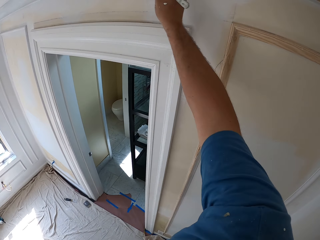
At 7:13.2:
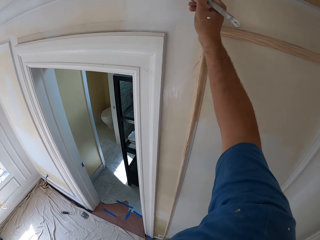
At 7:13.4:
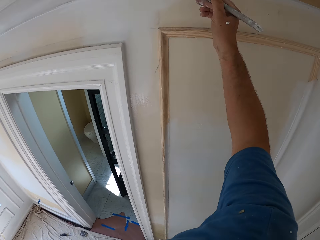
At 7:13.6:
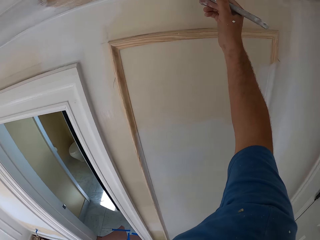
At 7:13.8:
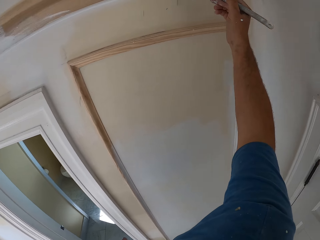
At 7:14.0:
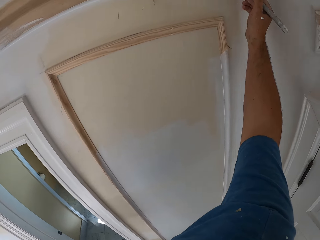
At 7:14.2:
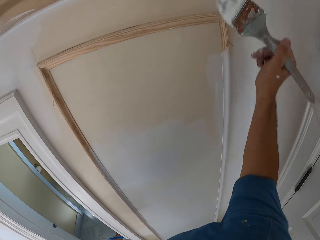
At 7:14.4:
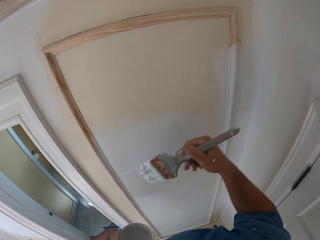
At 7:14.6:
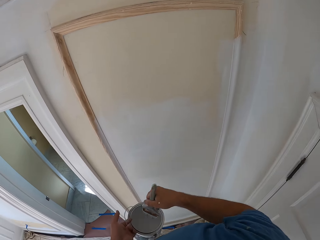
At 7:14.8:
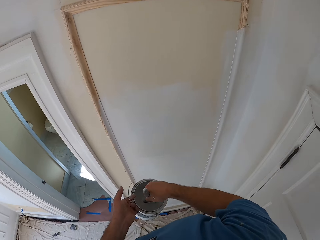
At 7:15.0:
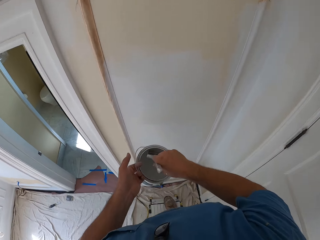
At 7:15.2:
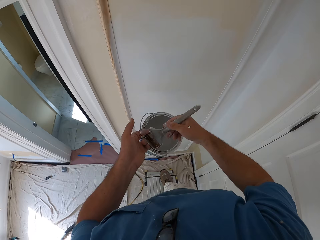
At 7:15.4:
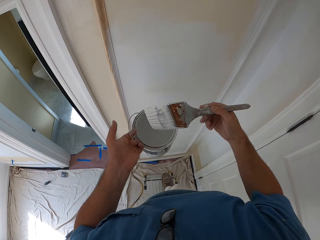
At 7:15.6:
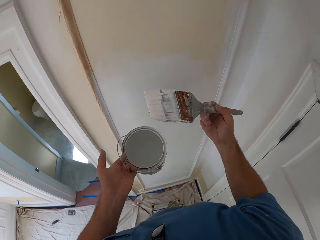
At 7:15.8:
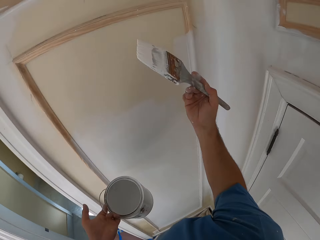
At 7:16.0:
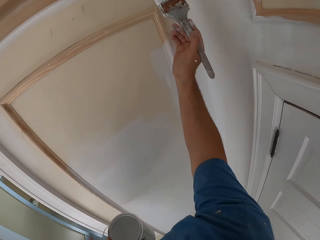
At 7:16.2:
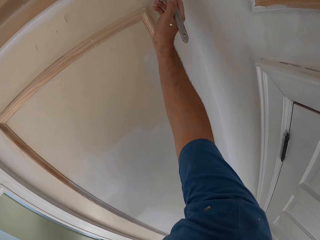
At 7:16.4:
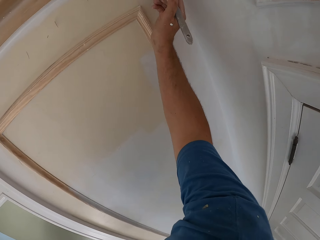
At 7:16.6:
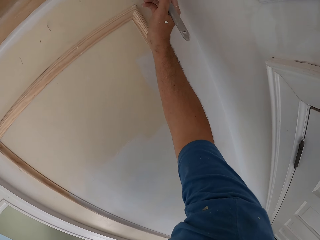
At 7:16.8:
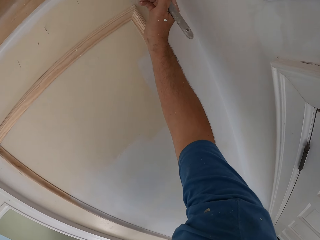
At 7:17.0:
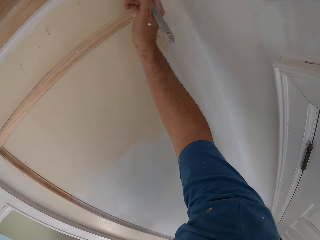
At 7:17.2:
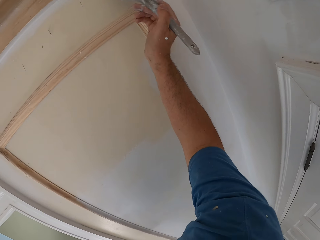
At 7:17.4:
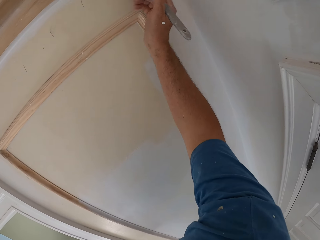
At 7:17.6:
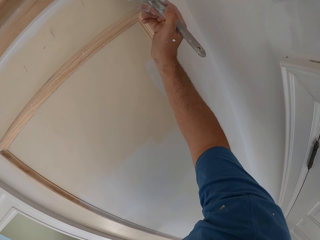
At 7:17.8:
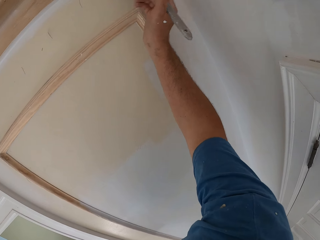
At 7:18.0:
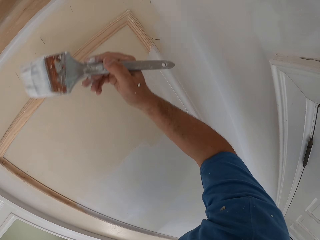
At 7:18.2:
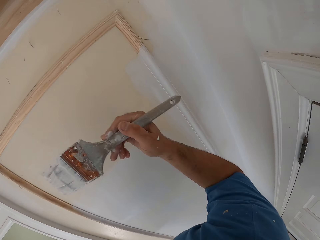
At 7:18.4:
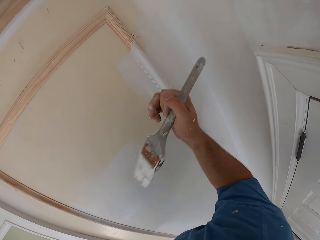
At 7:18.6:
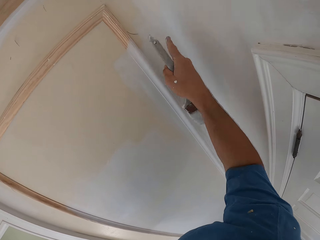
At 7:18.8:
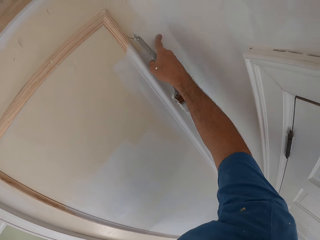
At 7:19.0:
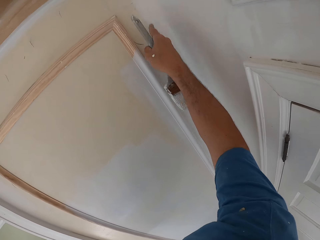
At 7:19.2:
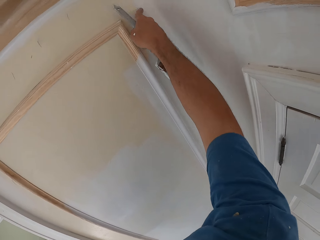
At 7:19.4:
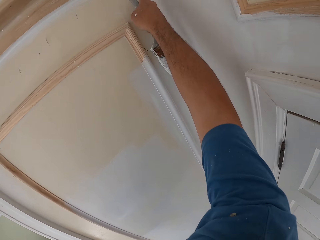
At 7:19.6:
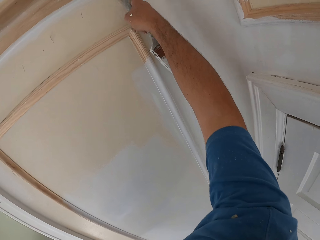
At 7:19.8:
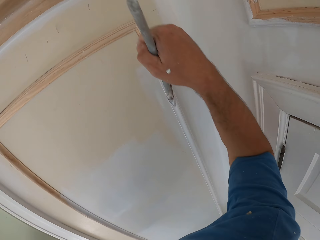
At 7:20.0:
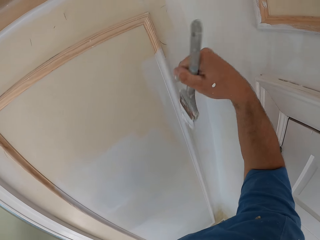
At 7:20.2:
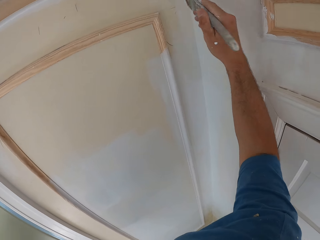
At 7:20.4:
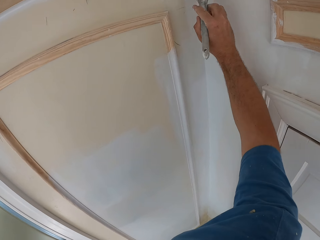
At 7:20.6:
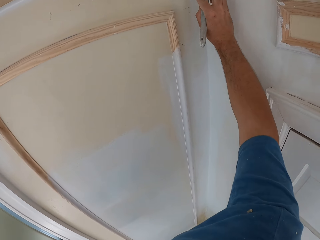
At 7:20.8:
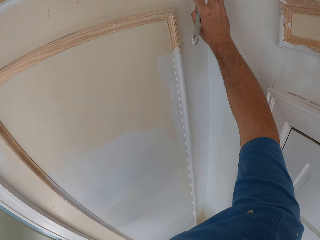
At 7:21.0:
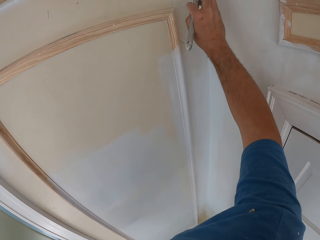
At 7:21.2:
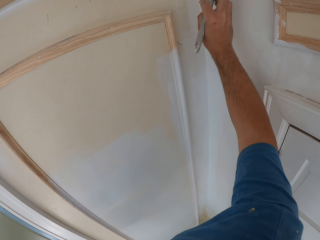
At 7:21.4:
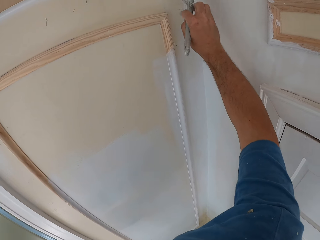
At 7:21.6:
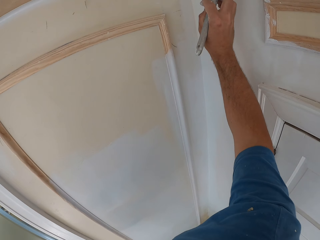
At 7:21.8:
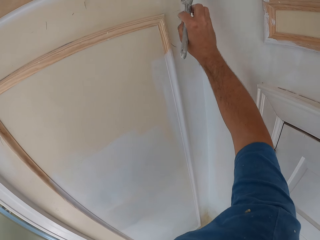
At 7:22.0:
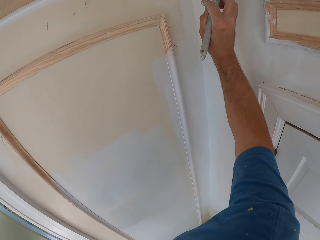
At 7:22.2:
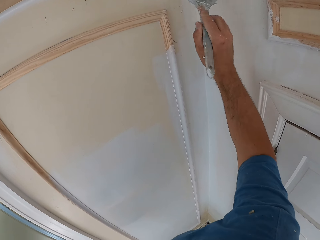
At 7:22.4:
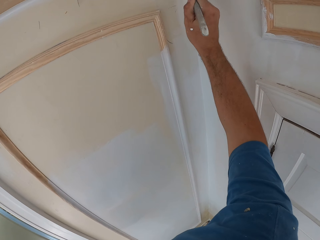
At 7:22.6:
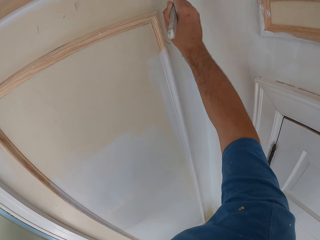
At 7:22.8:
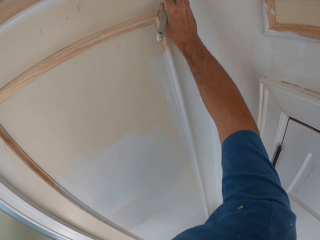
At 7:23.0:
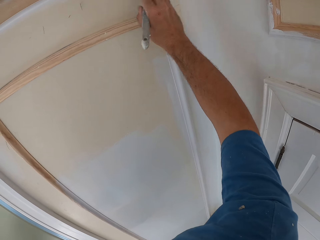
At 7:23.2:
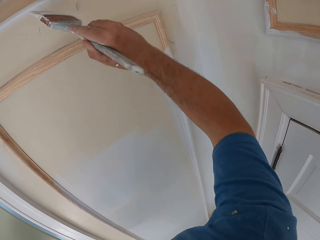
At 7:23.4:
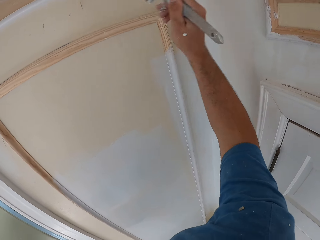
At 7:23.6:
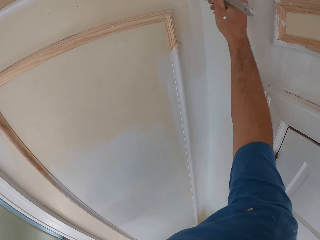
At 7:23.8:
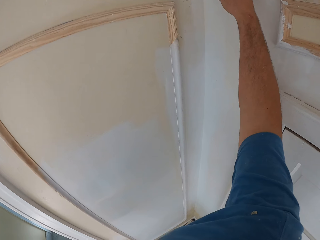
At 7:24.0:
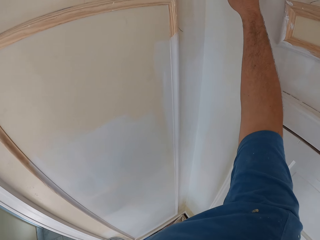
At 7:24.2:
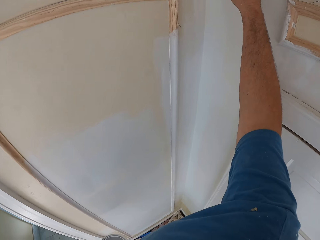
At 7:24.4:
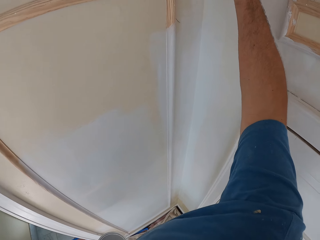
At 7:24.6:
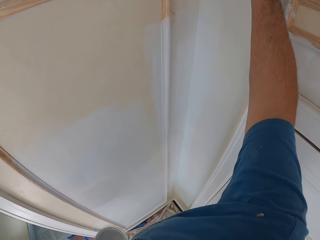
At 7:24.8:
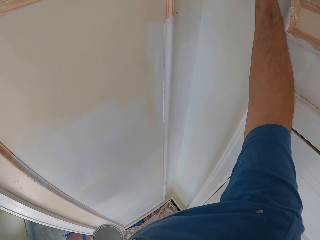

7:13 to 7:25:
The camera wearer dips the paint brush into the paint can. He paints the room wall with the paint brush in his right hand. He rubs the wall with his right hand finger. He paints the room wall with the paint brush in his right hand.

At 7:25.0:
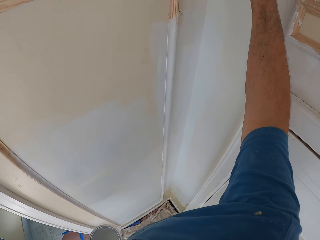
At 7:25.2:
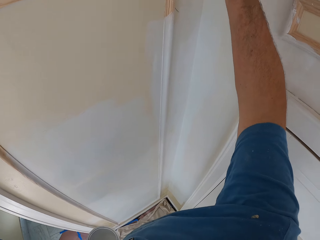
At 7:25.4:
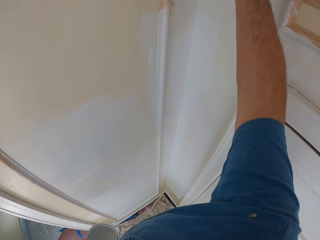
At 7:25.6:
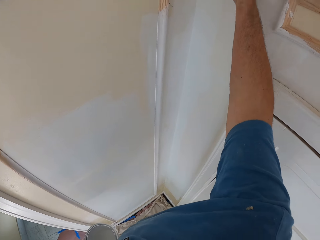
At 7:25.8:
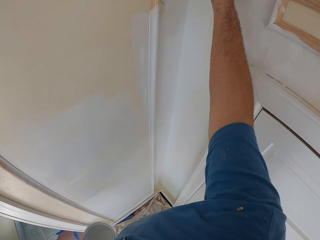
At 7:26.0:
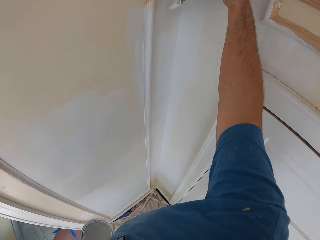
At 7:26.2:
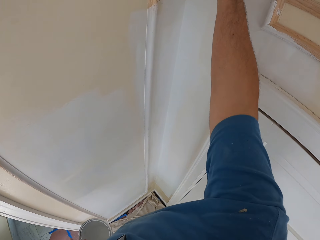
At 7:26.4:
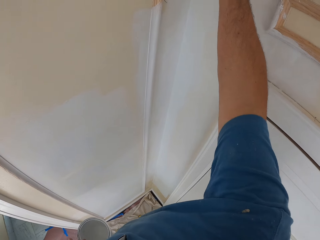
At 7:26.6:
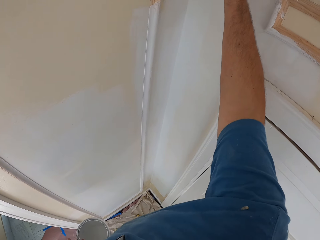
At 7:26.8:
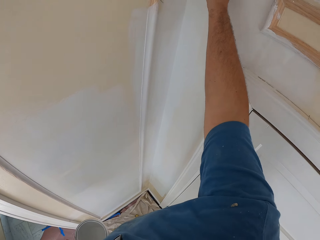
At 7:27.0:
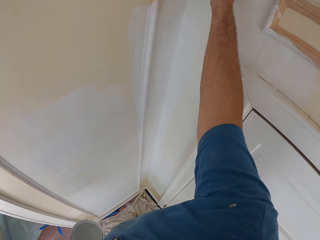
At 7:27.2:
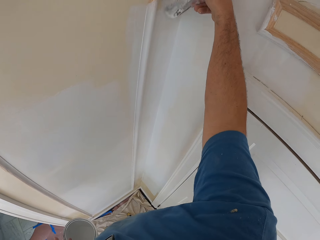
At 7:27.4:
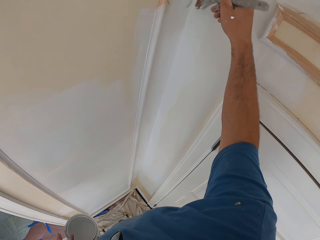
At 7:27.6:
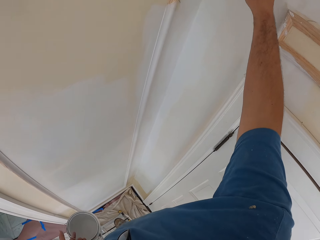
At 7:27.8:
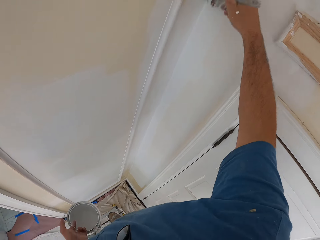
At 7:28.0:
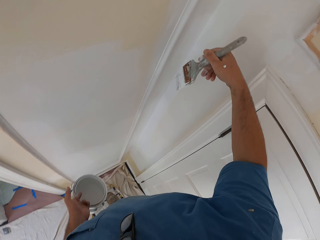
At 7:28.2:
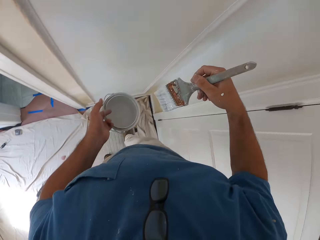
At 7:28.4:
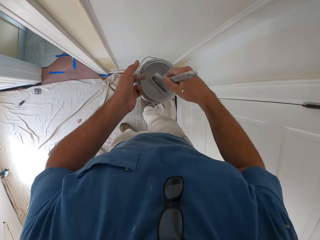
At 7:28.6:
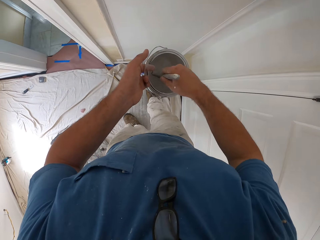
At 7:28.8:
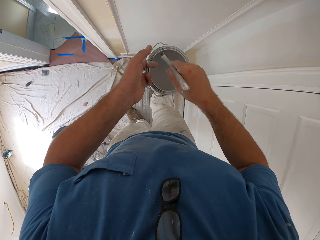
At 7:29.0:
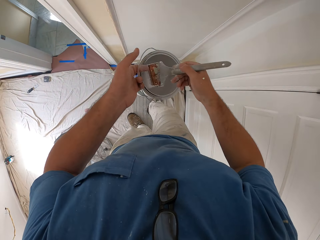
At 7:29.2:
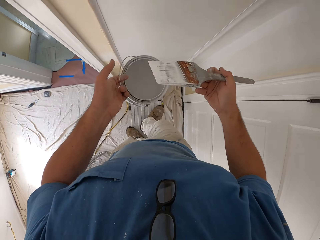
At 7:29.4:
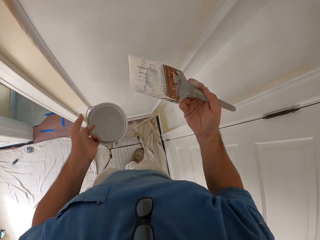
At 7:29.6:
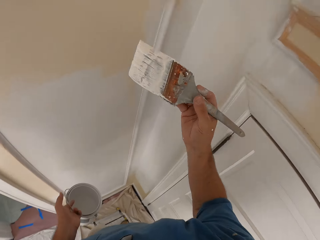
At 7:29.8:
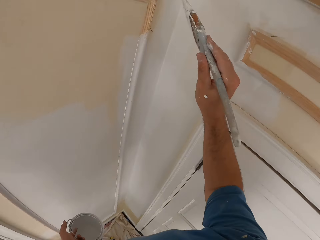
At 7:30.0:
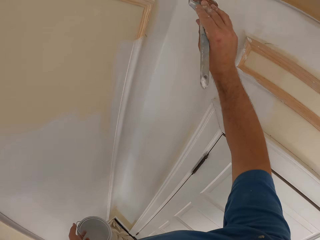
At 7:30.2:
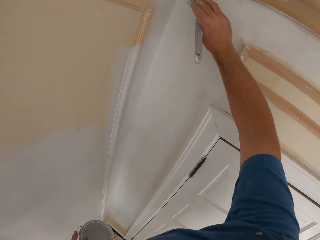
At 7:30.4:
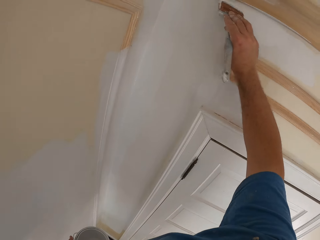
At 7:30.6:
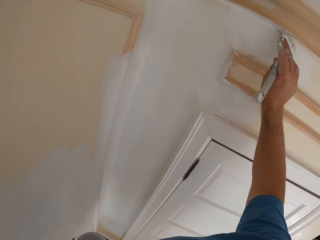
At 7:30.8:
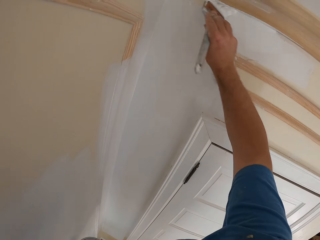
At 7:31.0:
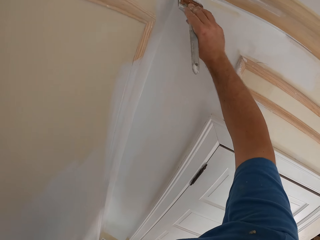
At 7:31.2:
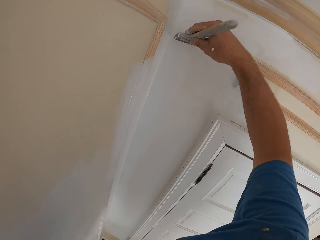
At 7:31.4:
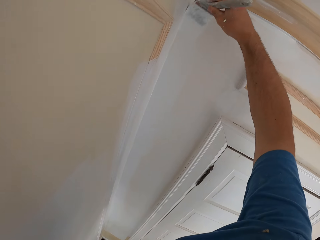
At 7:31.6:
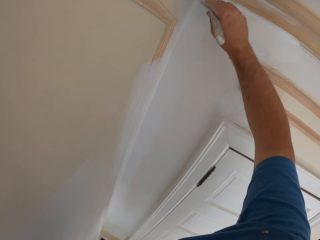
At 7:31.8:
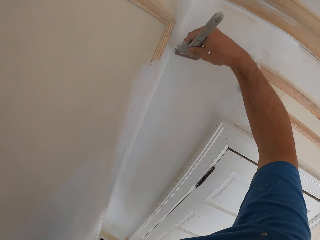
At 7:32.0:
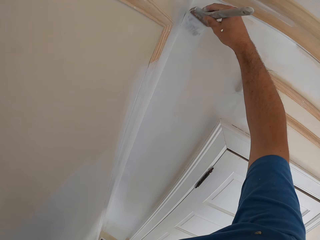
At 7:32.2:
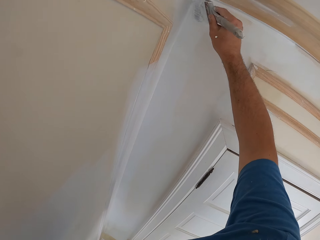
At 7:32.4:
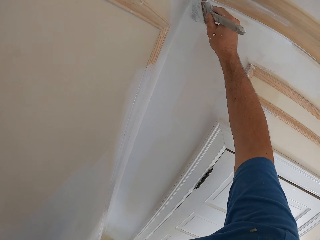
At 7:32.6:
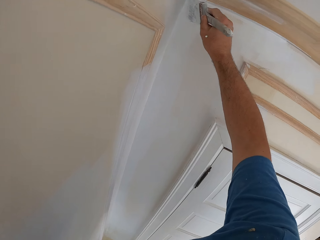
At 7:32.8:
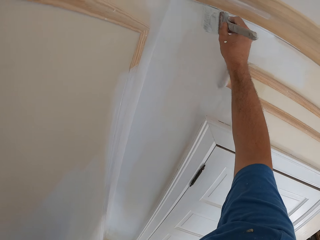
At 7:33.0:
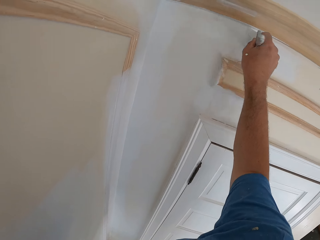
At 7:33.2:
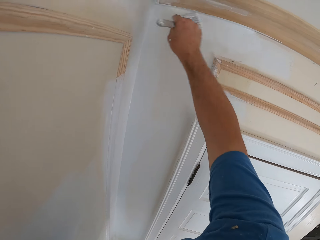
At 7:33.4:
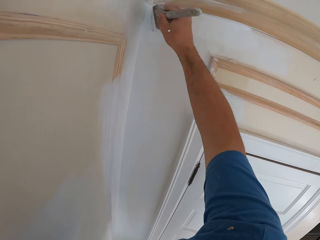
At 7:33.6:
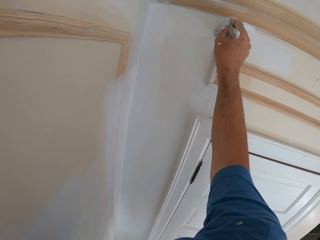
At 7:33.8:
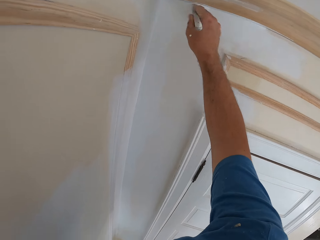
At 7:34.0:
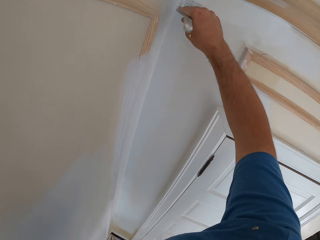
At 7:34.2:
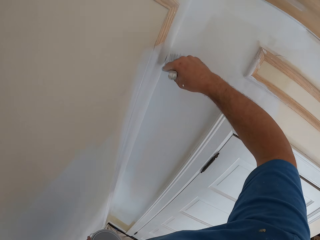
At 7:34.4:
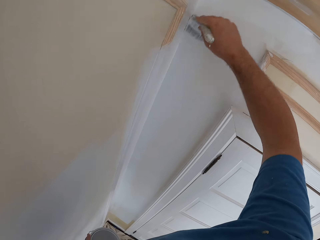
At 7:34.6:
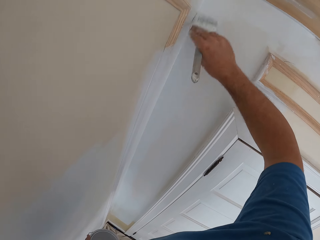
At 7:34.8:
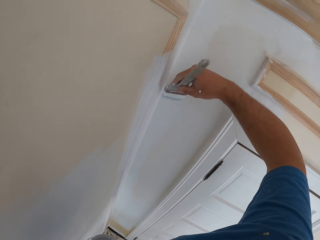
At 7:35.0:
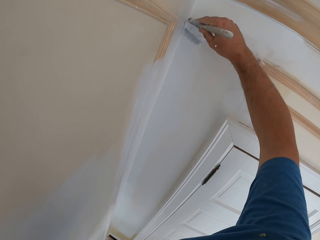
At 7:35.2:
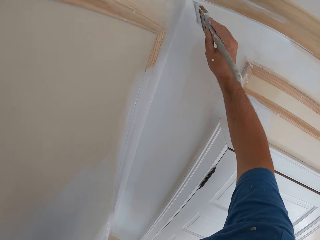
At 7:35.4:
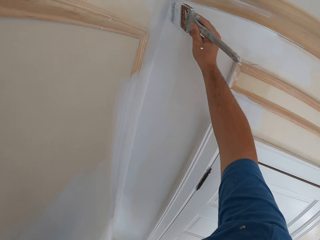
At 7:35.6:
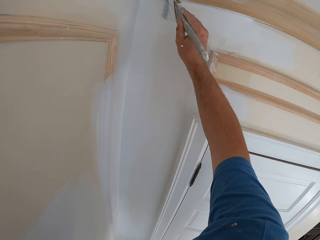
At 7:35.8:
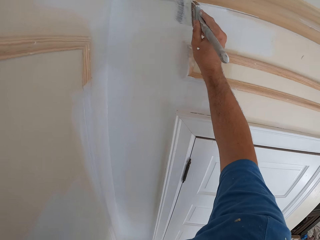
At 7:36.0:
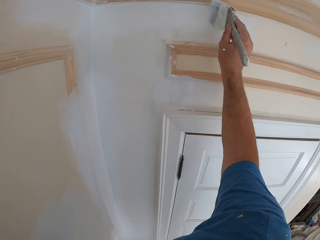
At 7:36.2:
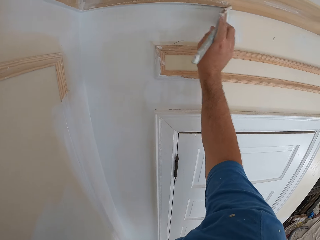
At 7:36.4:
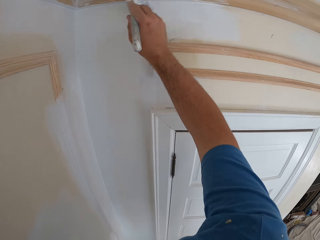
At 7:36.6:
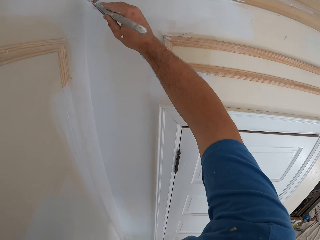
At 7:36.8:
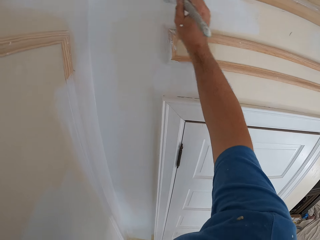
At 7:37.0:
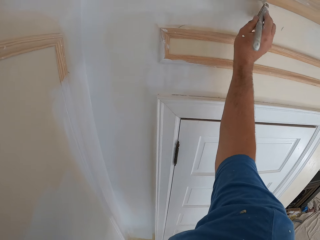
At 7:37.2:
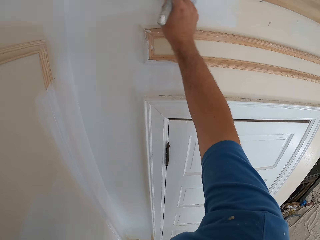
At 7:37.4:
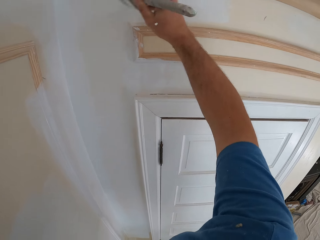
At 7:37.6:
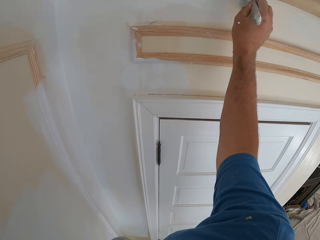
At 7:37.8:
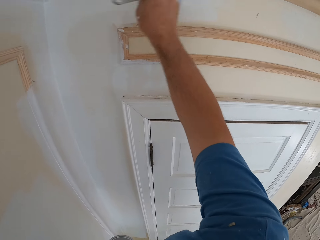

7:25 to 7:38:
The camera wearer dips the paint brush into the paint can. He paints the room wall with the paint brush in his right hand.
